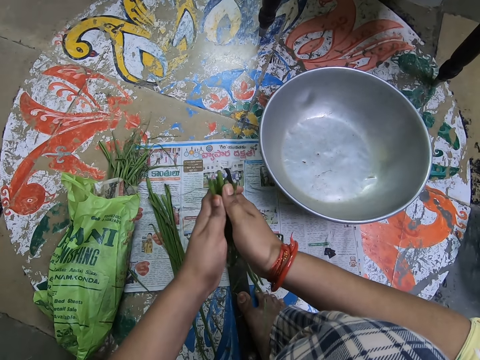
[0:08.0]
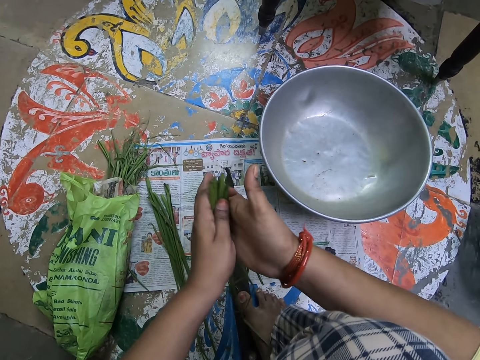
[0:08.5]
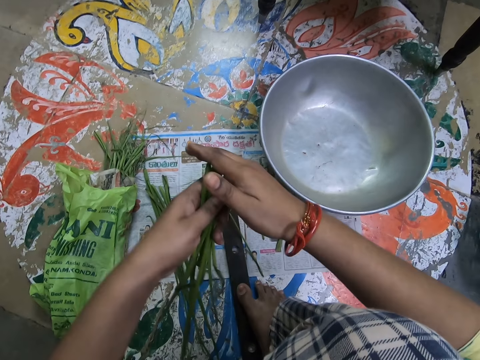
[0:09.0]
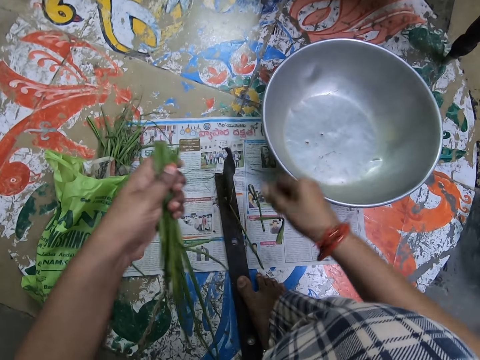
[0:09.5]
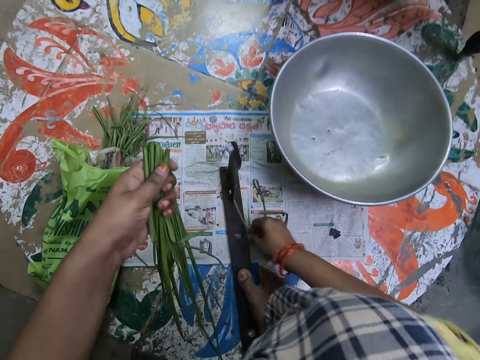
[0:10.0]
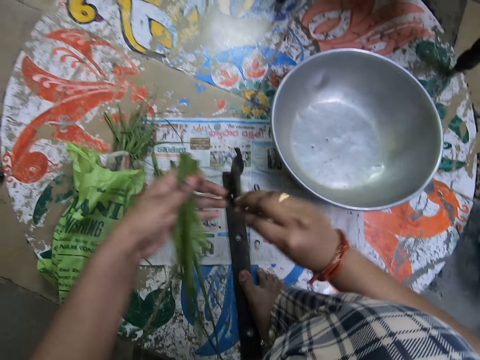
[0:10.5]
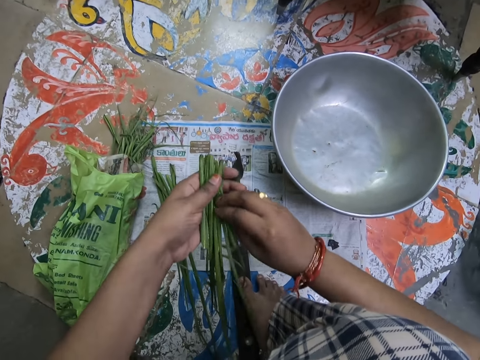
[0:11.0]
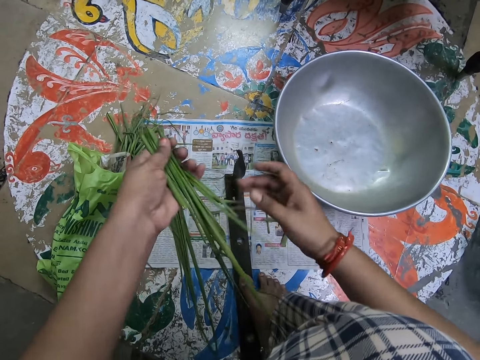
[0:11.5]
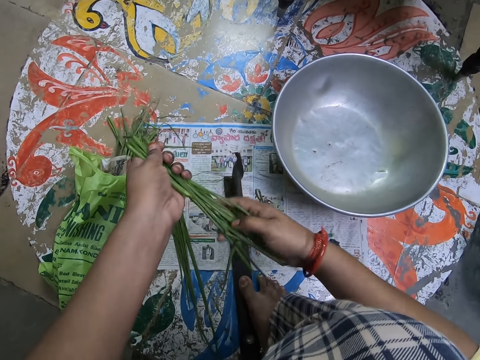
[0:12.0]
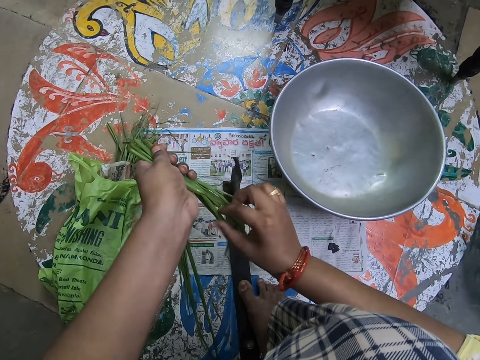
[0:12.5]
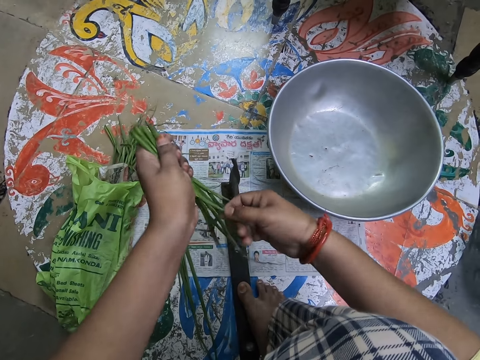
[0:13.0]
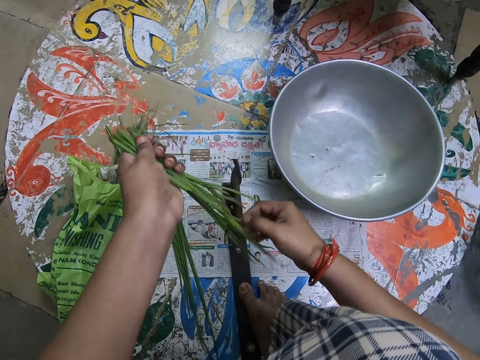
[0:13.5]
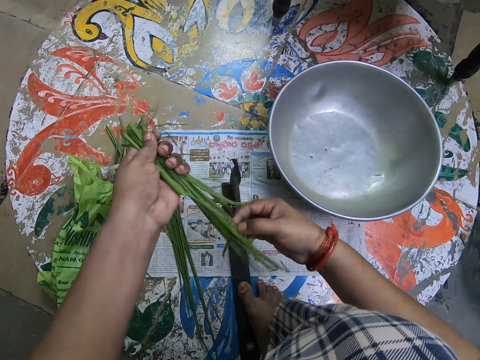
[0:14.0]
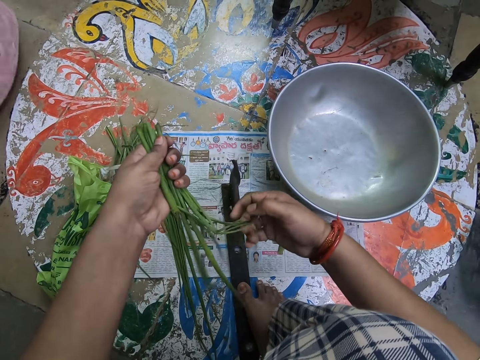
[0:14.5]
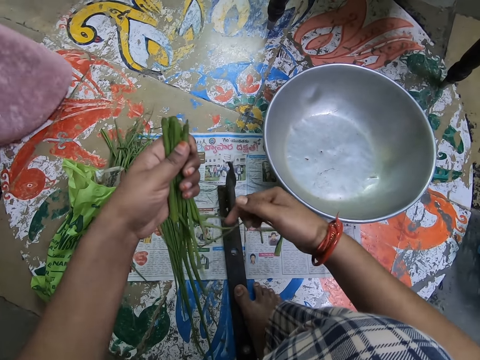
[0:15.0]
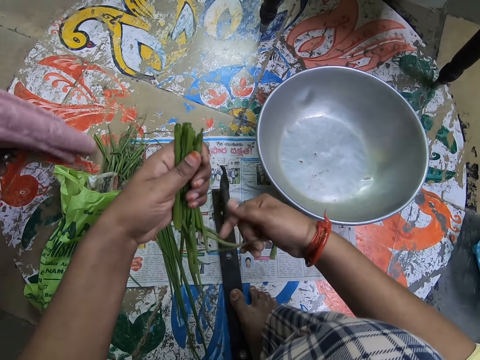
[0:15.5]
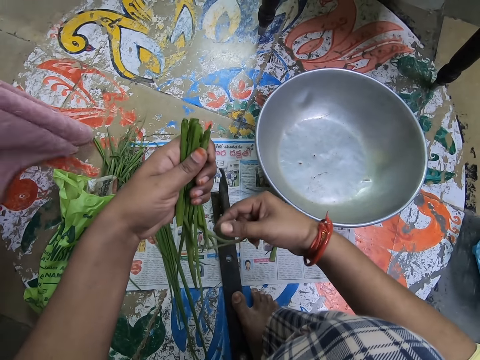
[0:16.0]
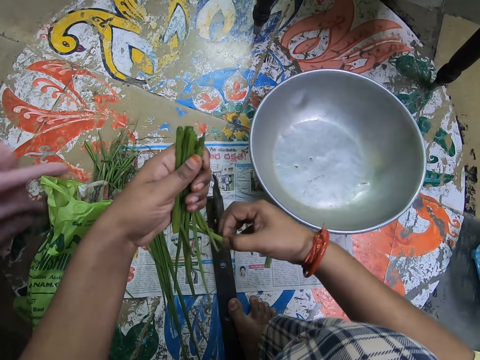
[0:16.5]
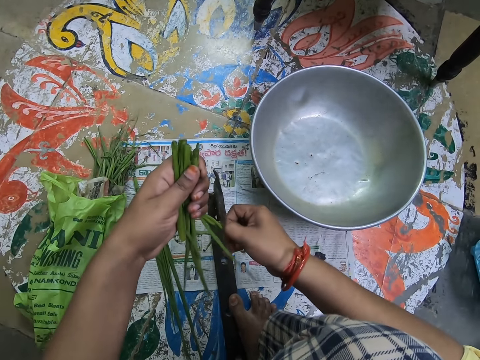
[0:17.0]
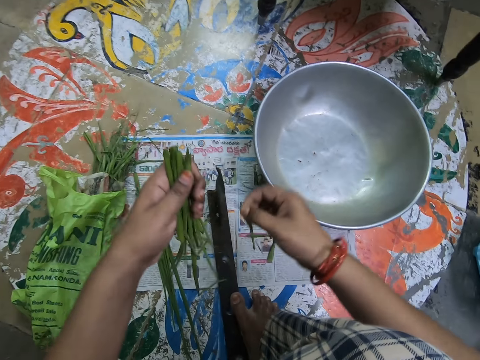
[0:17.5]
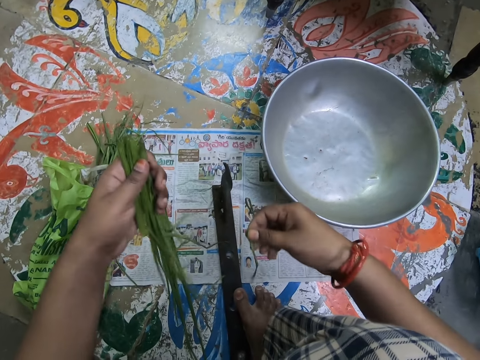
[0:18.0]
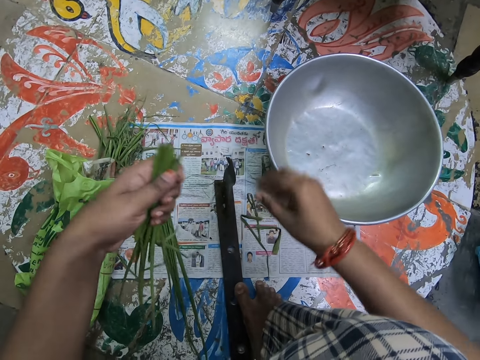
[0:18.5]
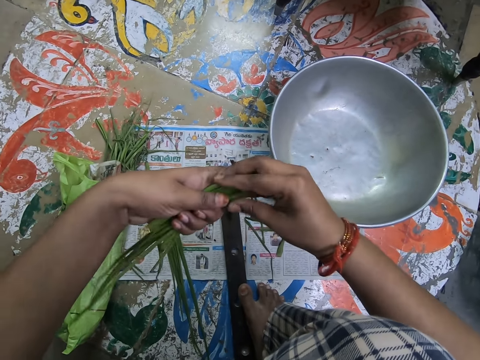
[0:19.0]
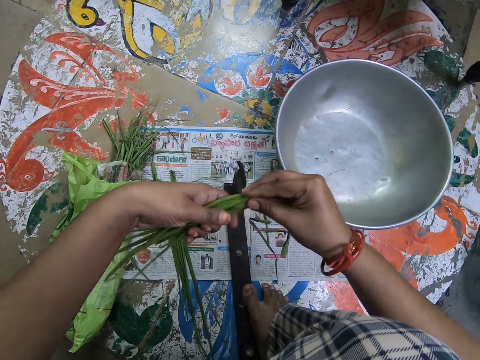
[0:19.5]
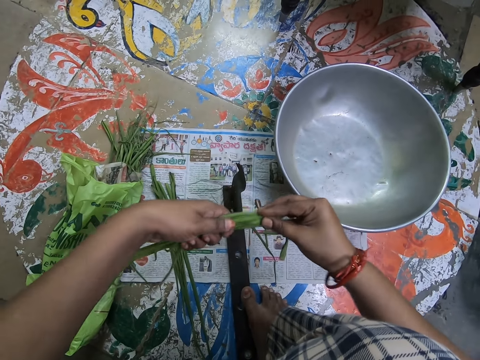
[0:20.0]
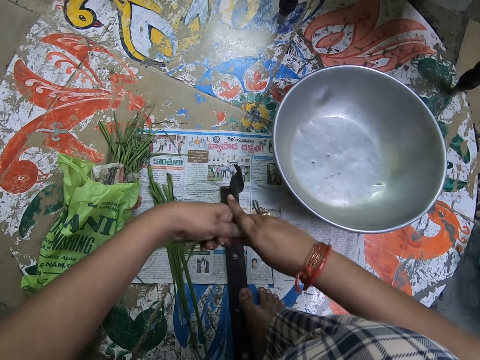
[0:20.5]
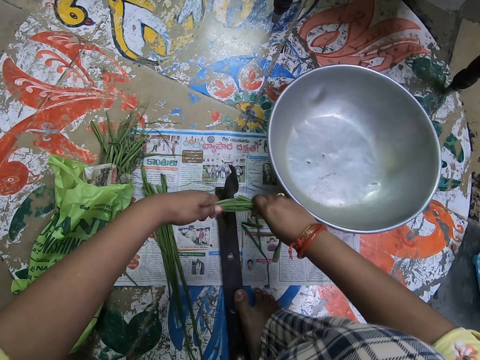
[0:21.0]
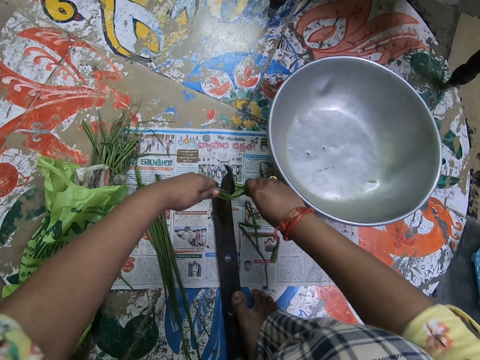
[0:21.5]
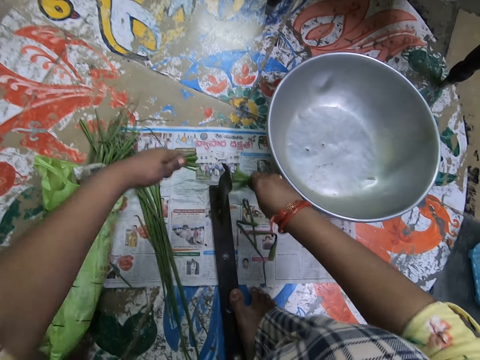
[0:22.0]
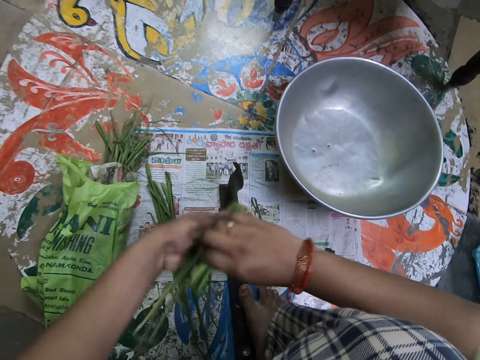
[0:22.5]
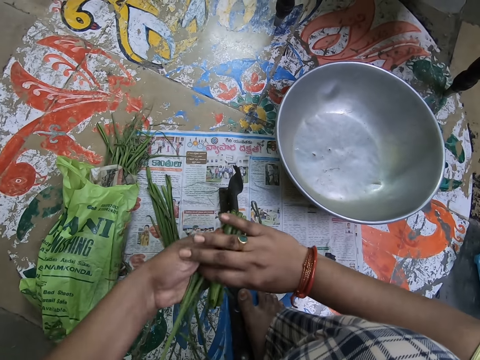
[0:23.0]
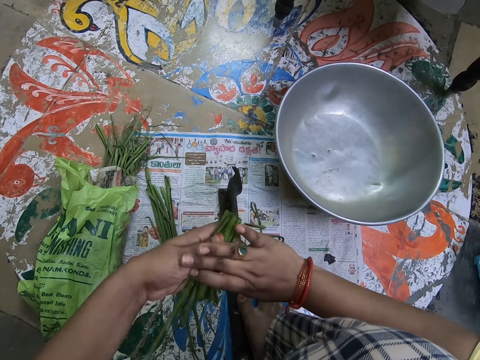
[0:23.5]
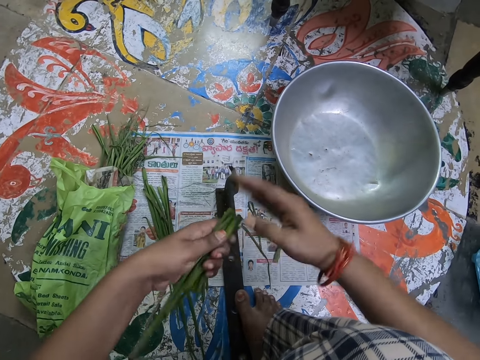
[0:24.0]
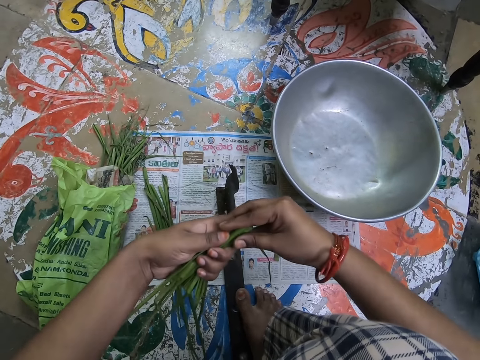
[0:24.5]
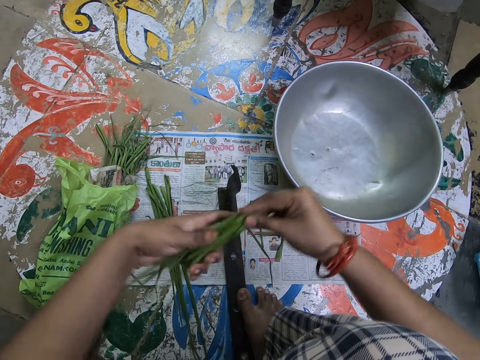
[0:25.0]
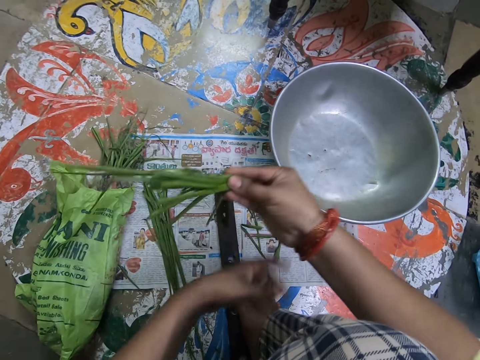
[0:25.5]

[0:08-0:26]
The camera wearer picks up something. They put something together. They cut something. They drop something. They hold something with both hands. They cut something. They put something together.

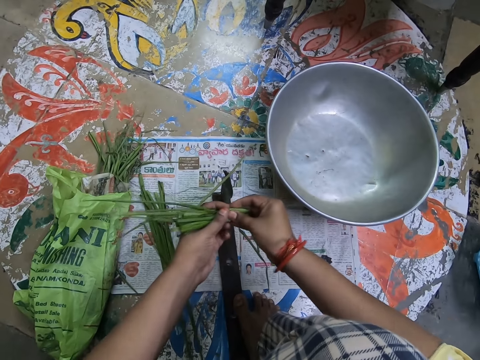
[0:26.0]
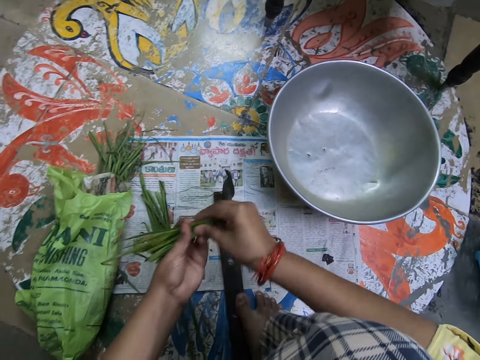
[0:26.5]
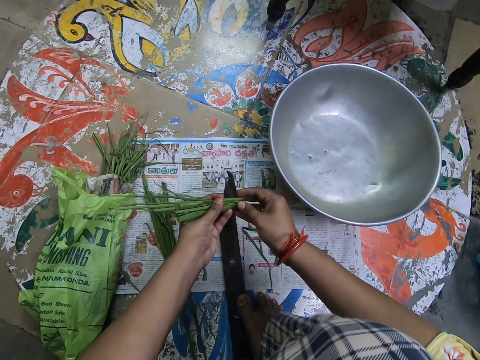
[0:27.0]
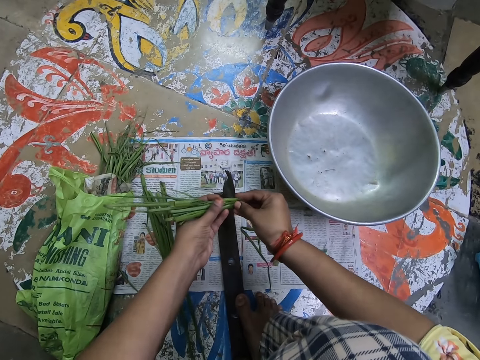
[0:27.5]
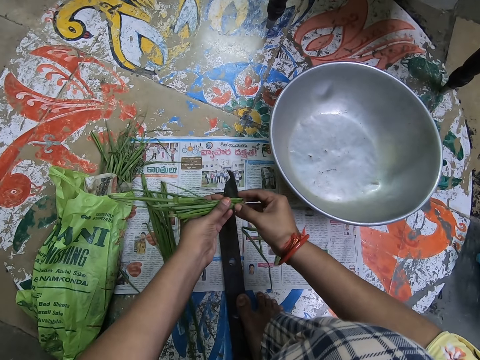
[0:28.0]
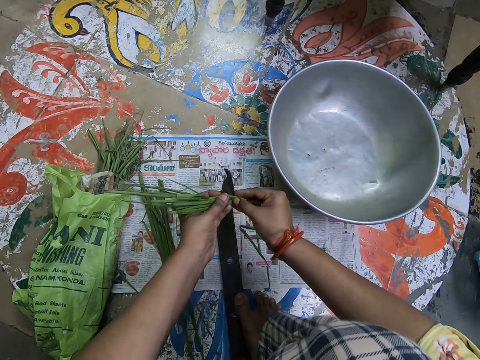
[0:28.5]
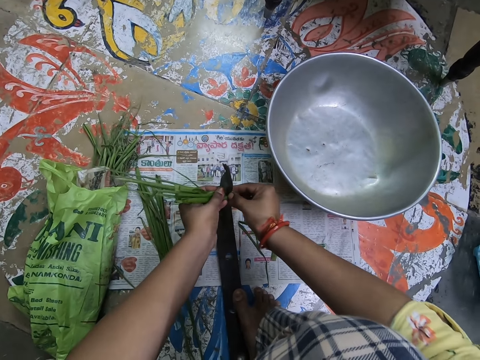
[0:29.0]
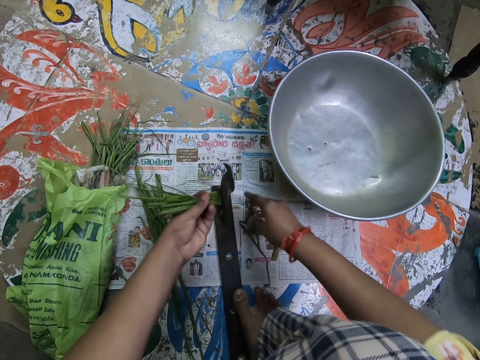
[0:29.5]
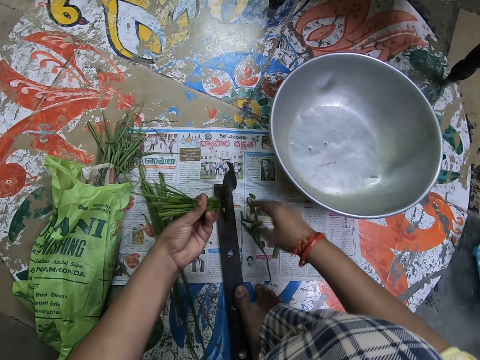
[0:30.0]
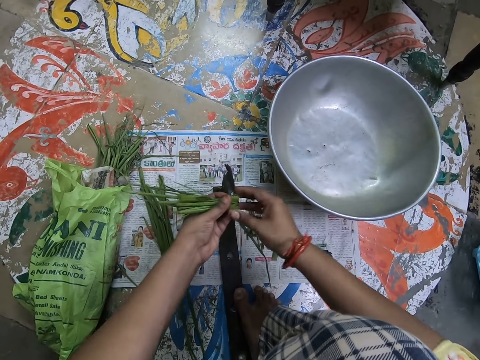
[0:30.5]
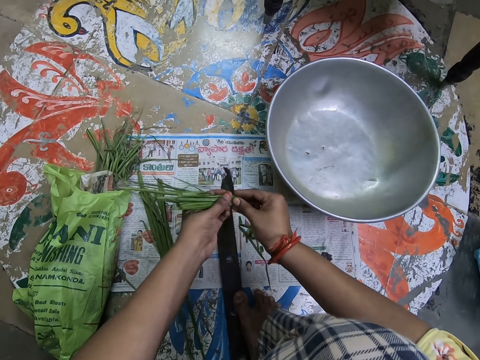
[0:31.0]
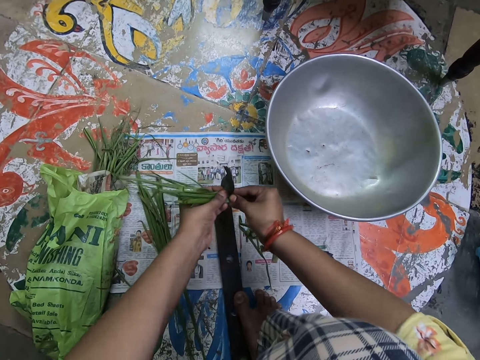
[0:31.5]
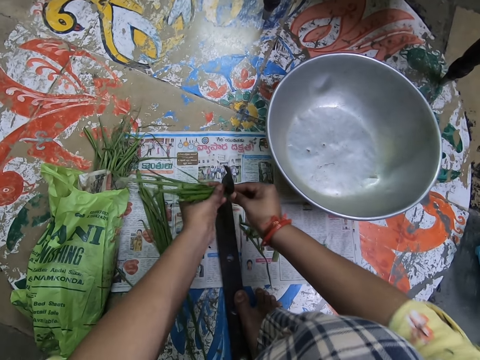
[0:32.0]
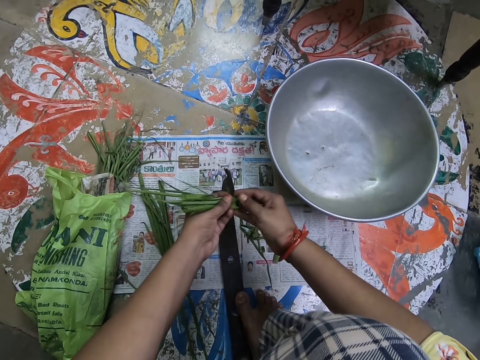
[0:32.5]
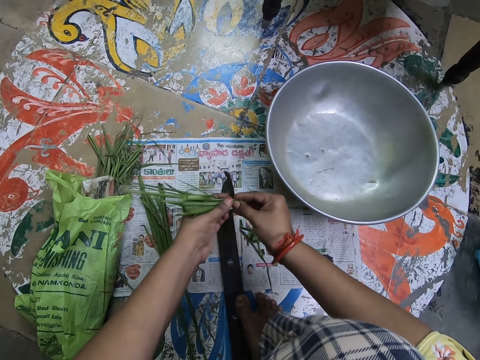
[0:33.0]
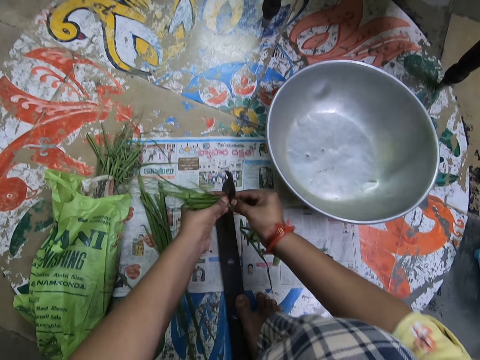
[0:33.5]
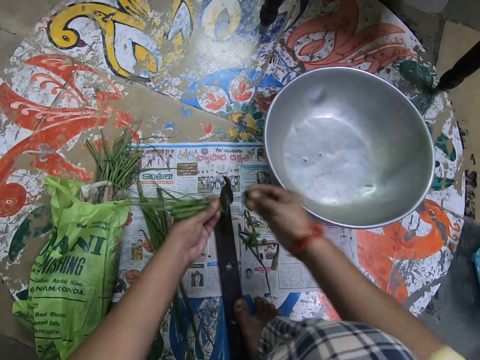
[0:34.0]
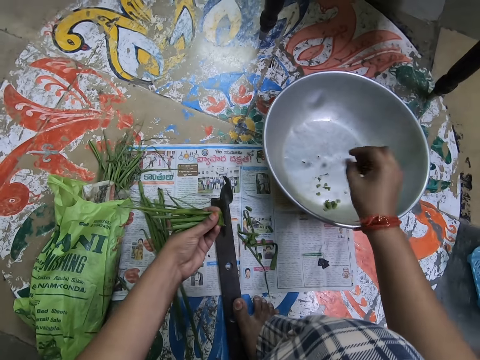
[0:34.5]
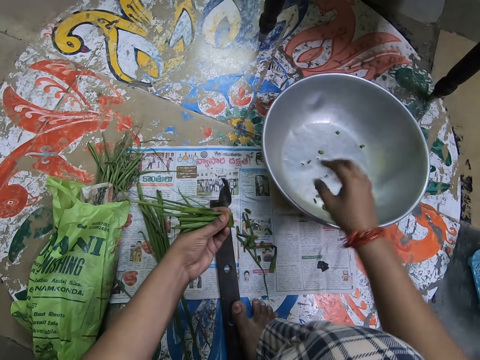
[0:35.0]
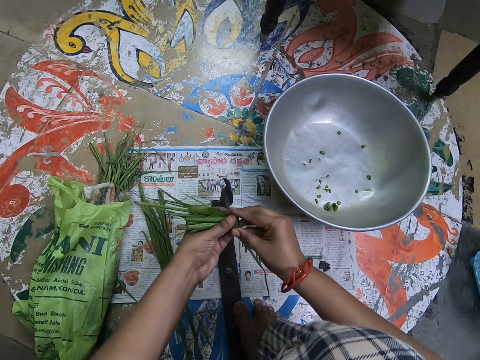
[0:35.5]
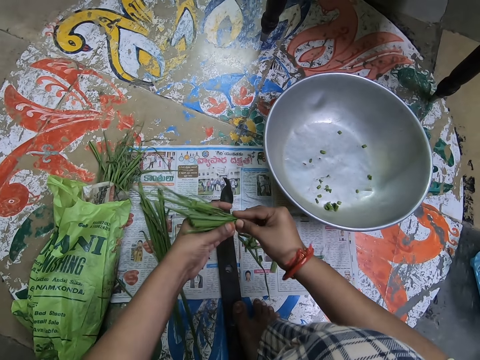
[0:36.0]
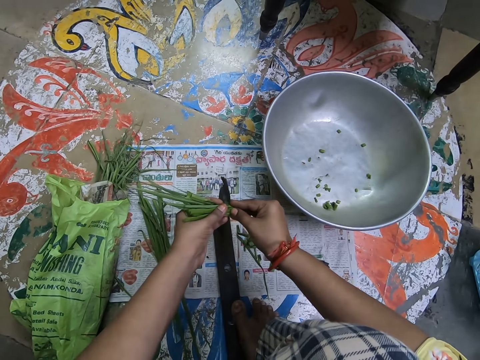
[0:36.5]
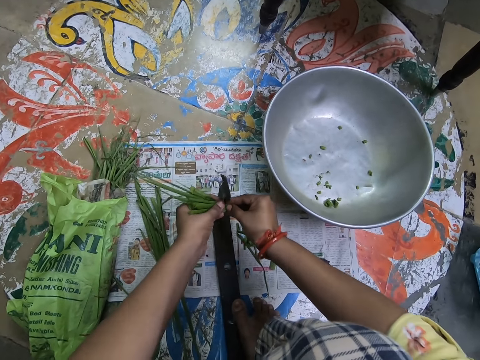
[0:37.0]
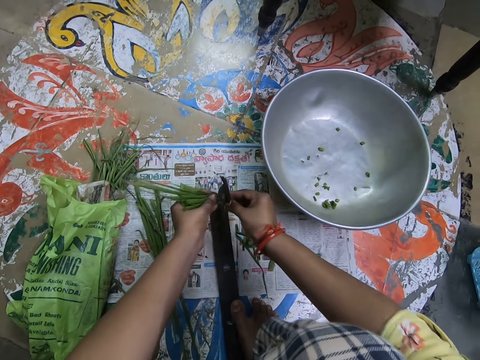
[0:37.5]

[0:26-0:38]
The camera wearer cuts vegetables into a bowl. They drop something. They hold something with both hands. They cut something. They drop something in a basin. They hold something with both hands. They cut something.
